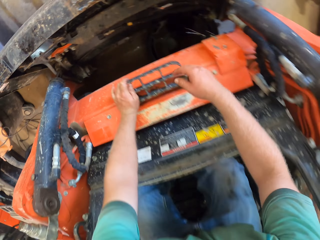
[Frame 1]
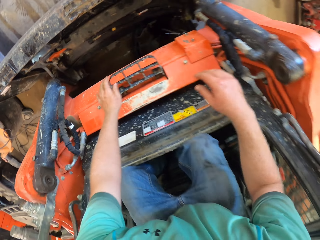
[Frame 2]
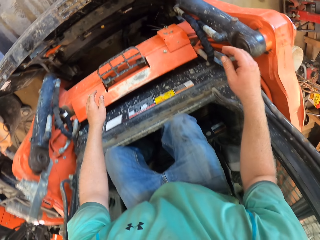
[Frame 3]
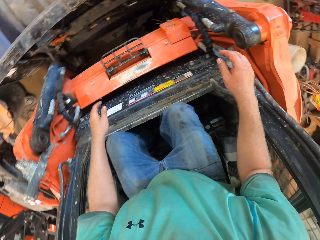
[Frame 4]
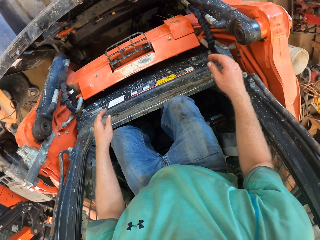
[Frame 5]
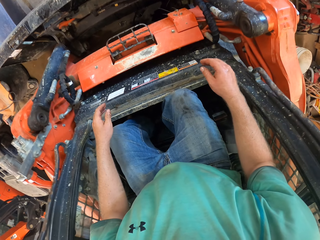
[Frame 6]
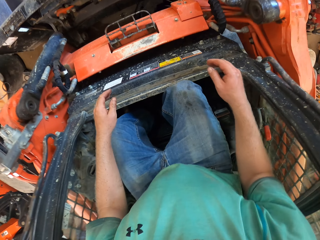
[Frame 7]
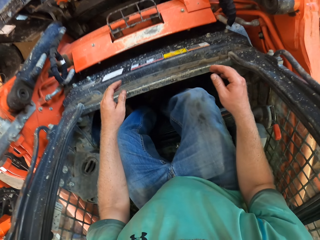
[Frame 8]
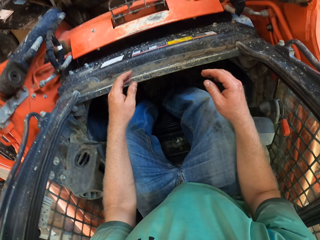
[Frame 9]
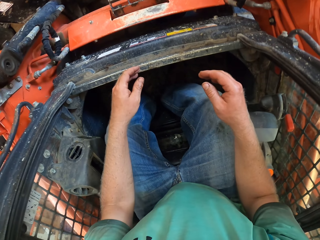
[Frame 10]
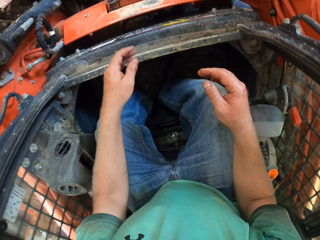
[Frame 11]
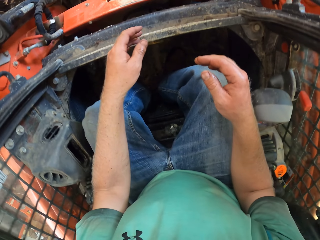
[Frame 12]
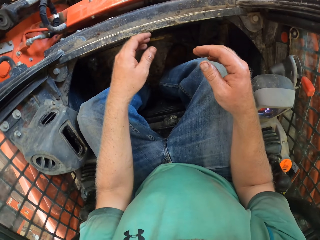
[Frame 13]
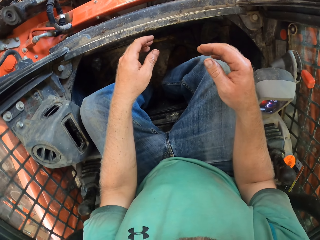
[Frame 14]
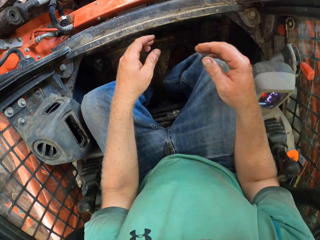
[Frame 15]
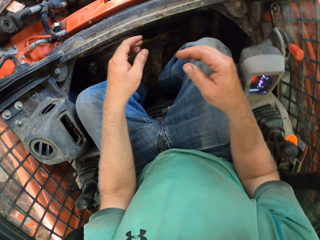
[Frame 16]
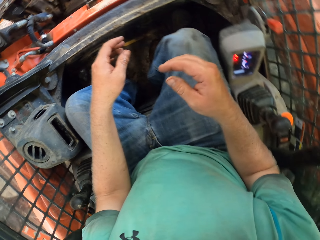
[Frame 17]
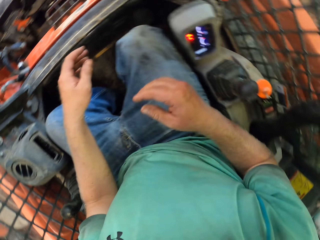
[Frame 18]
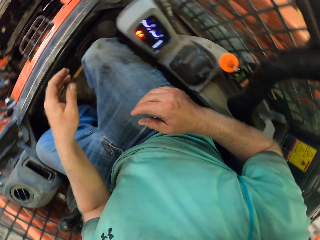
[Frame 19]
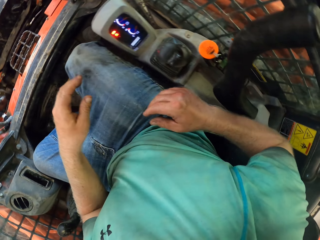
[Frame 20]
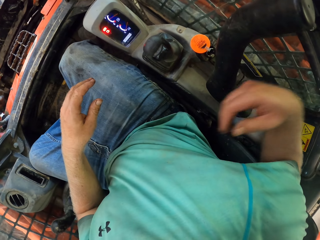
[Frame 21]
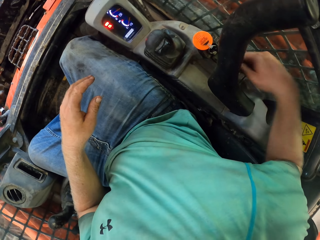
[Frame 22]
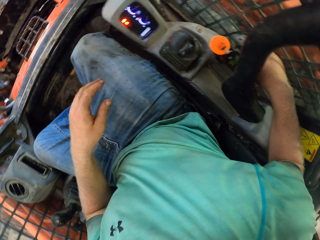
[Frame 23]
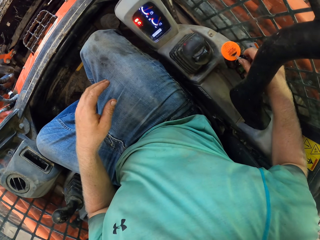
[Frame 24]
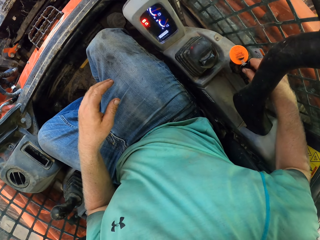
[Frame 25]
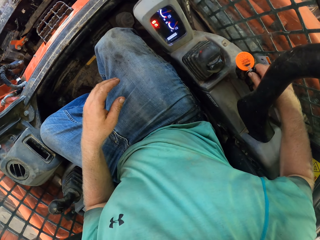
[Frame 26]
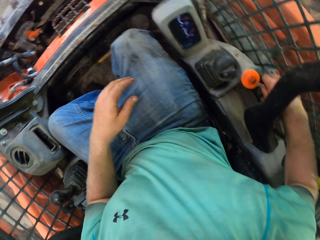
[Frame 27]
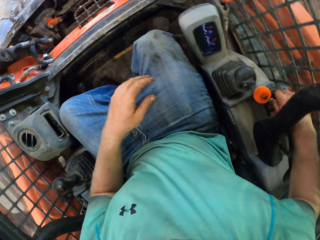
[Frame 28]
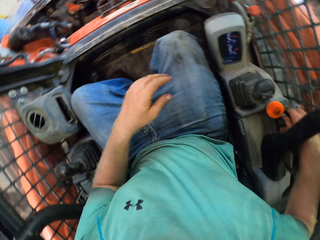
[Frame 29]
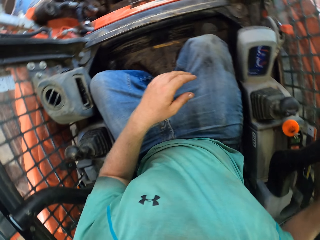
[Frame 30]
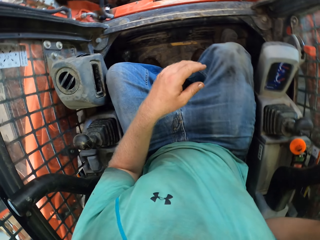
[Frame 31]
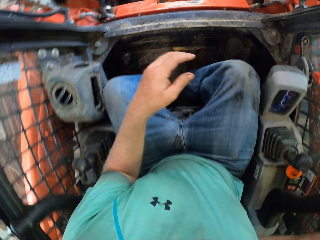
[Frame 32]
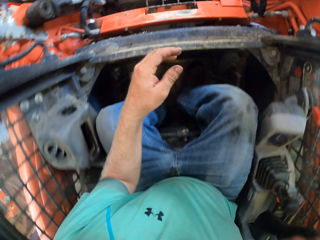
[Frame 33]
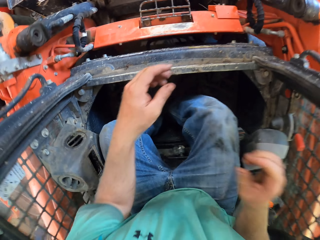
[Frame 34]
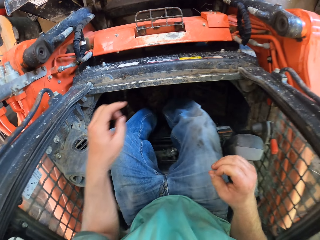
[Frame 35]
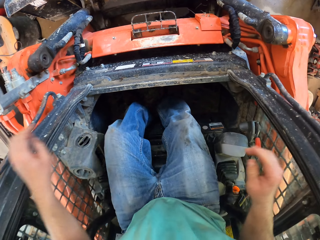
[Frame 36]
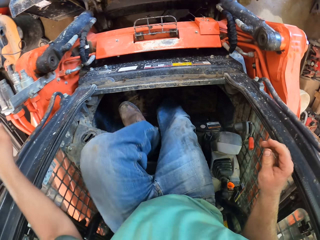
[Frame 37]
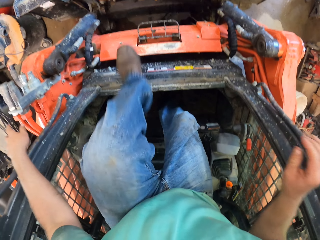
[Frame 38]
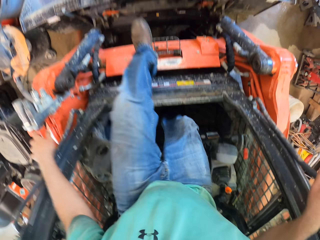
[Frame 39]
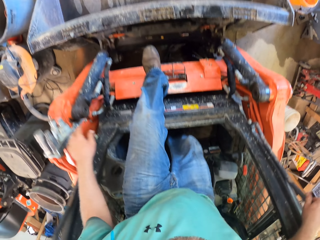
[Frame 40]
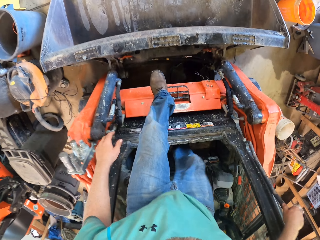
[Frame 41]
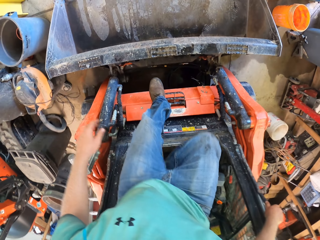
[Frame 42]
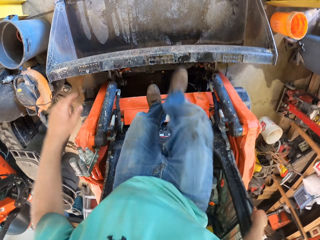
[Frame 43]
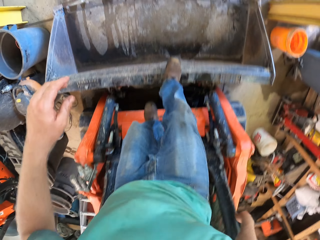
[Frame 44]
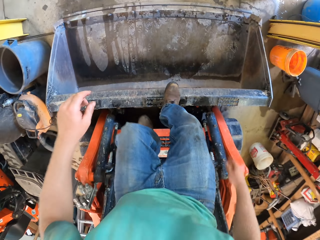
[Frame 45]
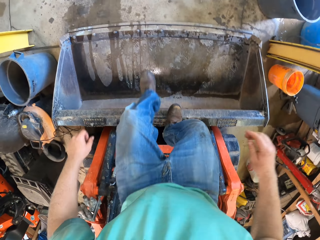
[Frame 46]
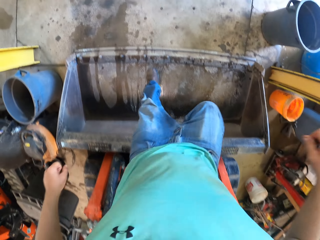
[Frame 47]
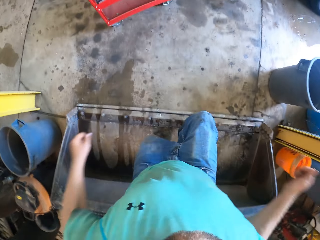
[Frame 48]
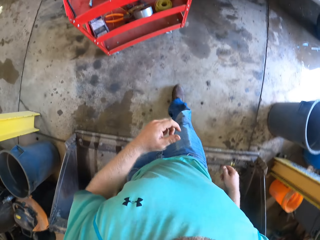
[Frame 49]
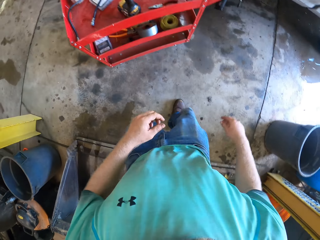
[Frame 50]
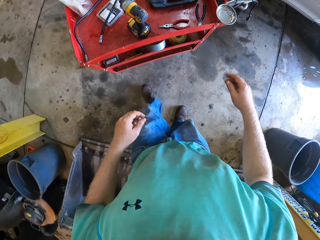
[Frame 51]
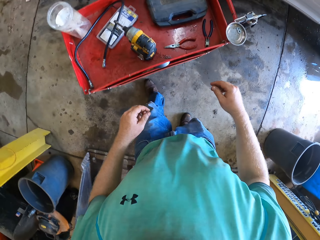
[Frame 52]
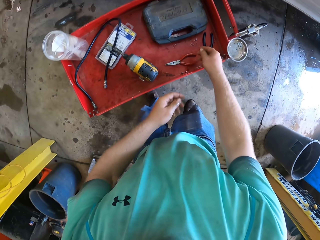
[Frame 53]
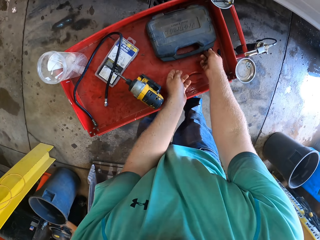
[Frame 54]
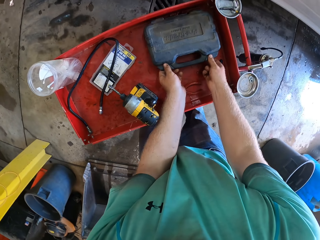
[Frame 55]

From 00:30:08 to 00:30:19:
The camera wearer turns the key in the tractor with his right hand. He operates the shovel machine. He climbs down from the tractor with both hands and both legs. He walks out of the shovel machine.

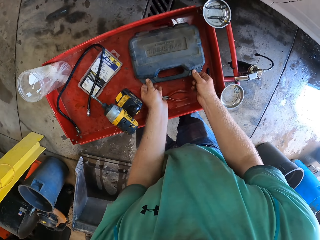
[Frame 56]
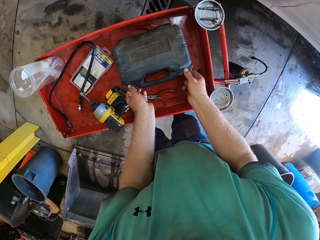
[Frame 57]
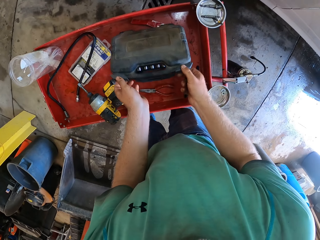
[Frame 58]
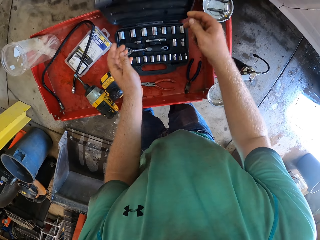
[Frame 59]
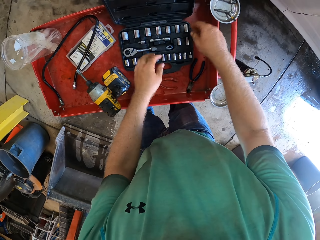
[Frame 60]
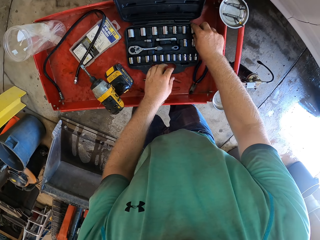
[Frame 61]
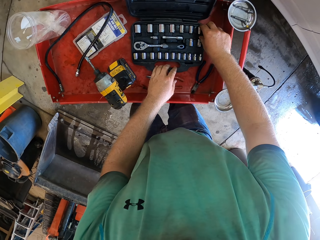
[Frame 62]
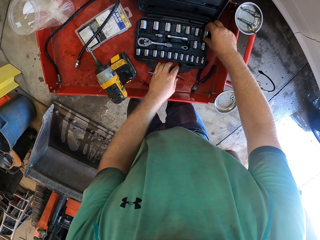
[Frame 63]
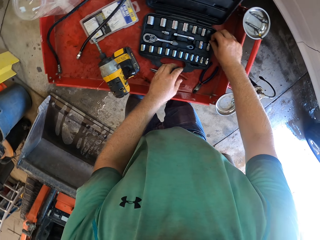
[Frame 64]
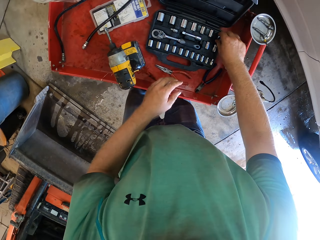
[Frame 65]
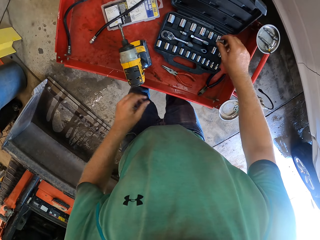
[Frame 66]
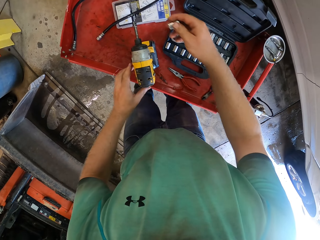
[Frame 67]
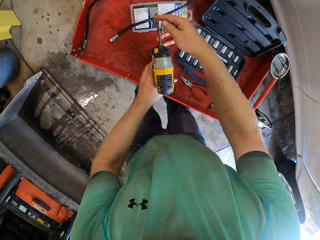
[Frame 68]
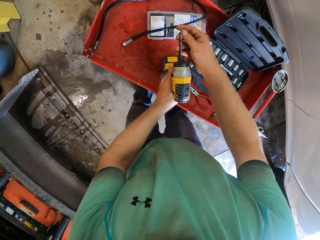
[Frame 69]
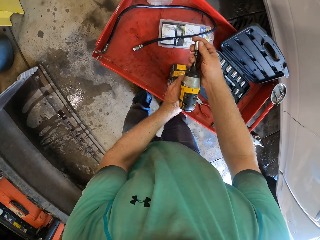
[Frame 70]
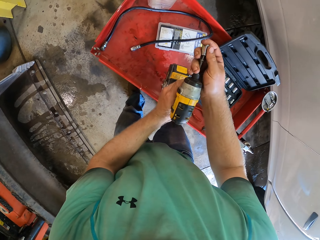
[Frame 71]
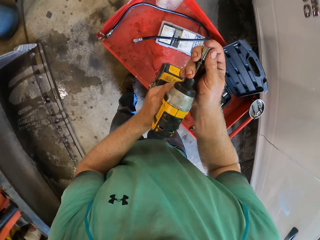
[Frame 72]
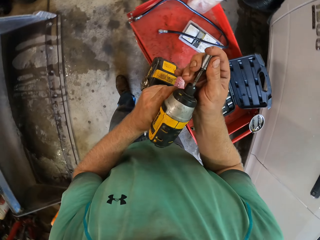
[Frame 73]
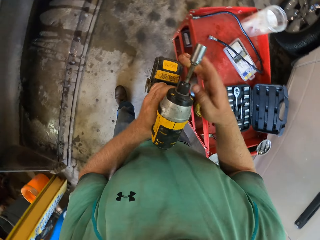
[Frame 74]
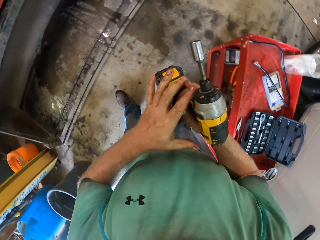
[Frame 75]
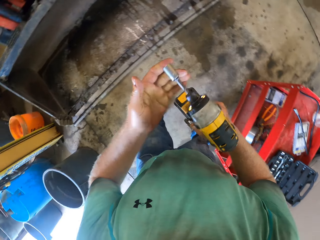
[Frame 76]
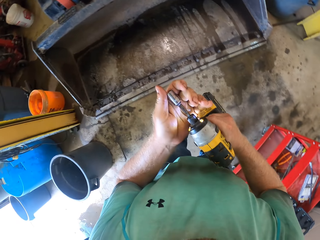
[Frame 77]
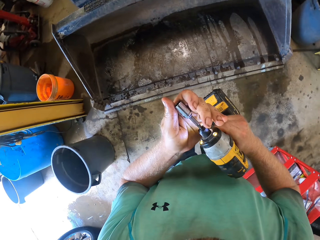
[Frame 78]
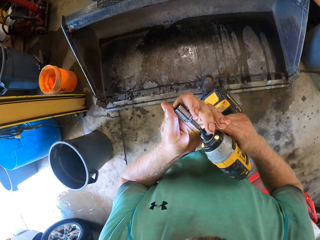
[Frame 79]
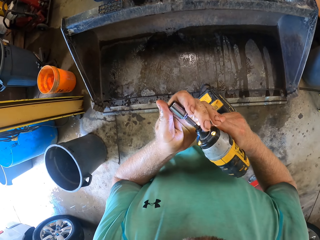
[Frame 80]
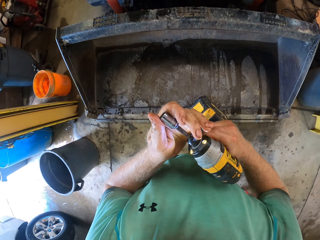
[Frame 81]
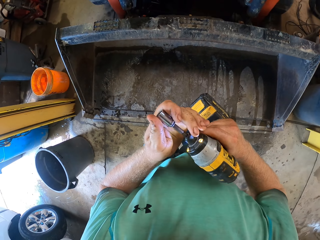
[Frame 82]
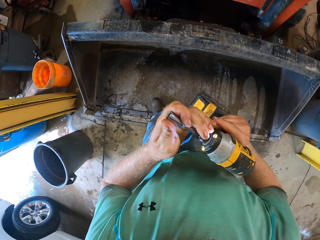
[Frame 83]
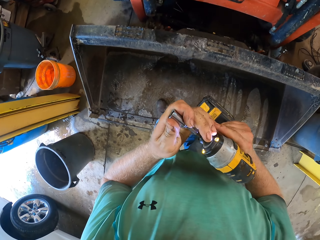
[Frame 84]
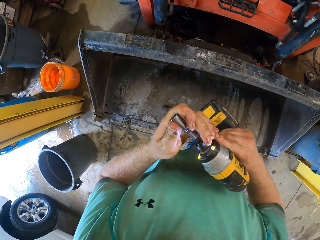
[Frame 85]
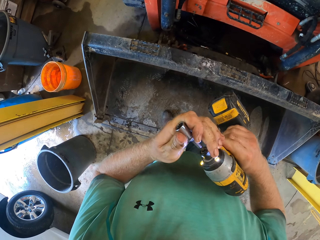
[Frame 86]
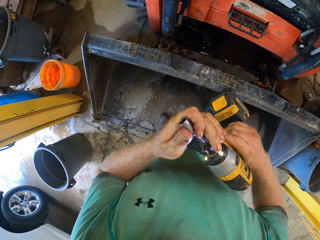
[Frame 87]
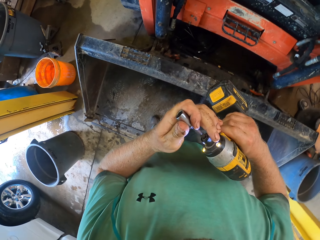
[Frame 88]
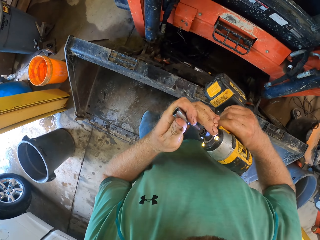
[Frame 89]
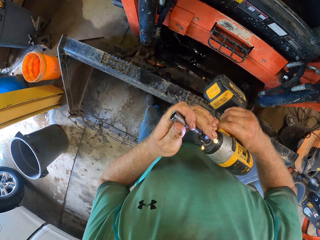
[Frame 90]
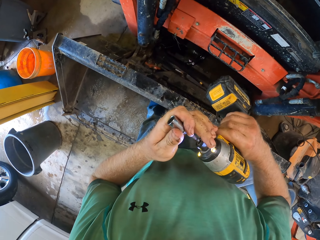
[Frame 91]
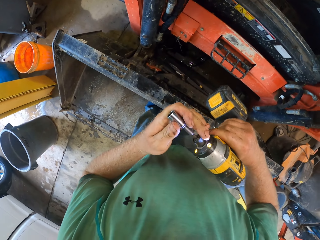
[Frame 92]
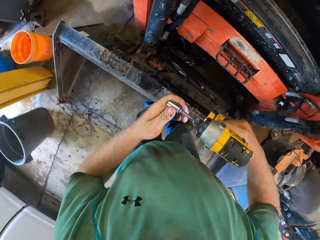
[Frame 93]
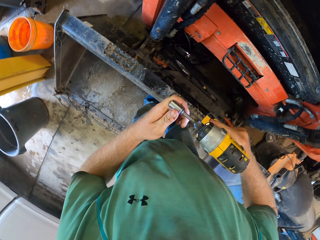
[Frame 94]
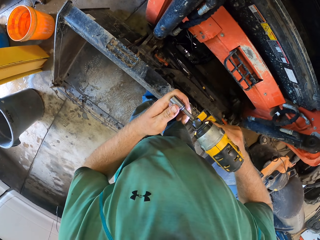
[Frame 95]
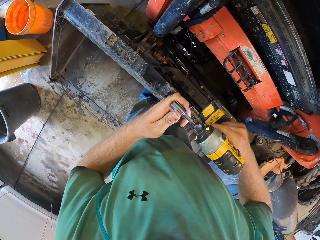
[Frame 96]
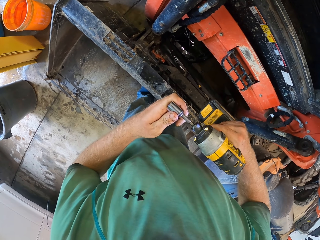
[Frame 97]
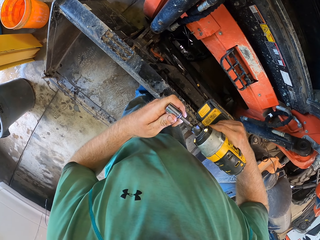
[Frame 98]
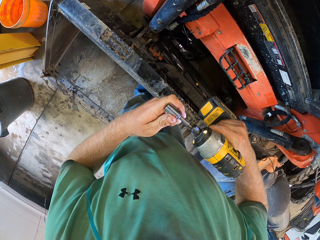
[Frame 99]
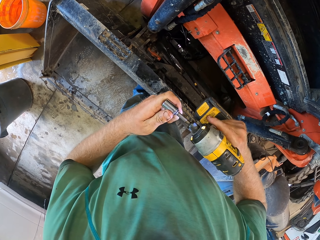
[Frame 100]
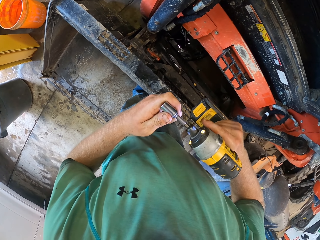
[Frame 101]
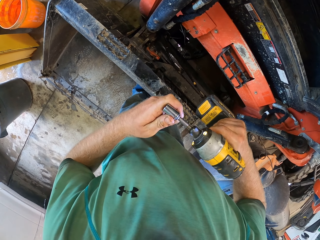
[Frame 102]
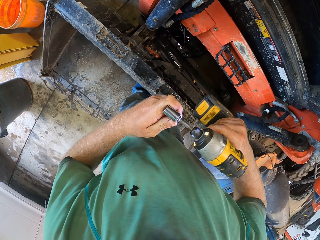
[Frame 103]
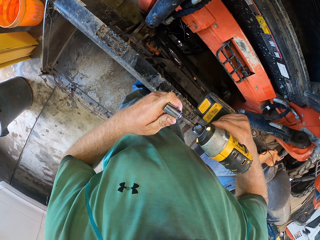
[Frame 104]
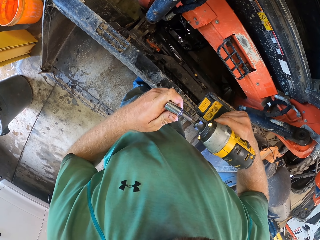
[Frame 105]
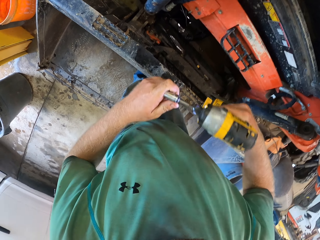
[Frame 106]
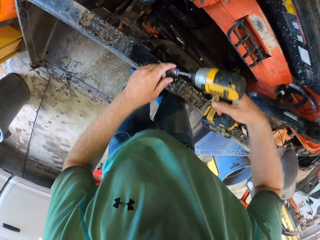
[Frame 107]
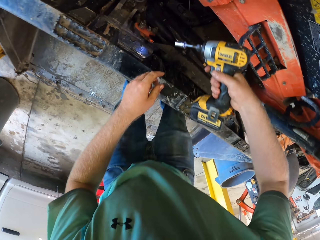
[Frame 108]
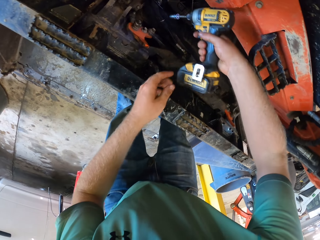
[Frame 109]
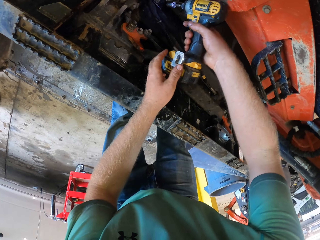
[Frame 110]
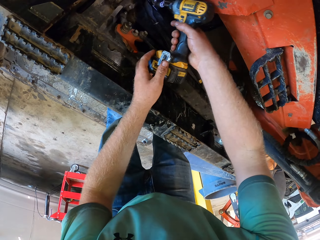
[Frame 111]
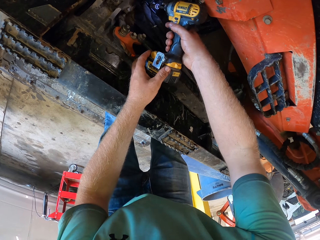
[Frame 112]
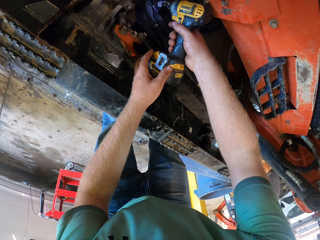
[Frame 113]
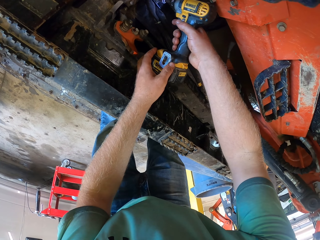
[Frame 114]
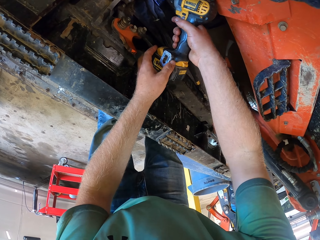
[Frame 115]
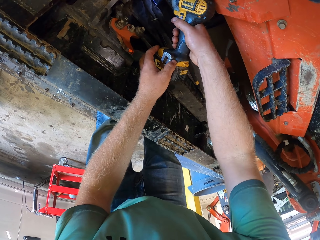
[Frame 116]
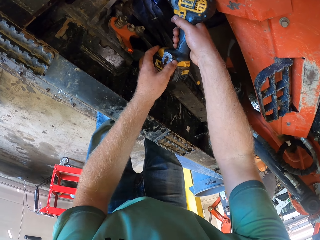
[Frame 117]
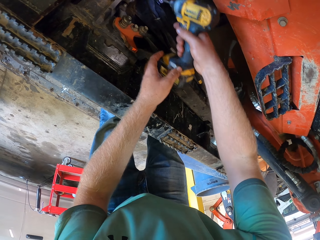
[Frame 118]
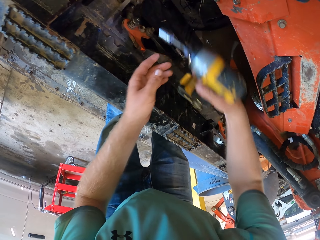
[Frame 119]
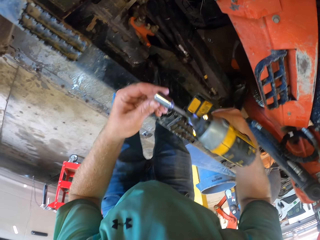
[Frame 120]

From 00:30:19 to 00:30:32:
The camera wearer opens the driver set box with both hands. He picks up a driver bit from the driver bit set box with his right hand. He attaches the driver bit to the drill driver with his right hand. He picks up the drill driver from the table with his left hand. He passes the drill driver from his left hand to his right hand. He tightens the driver bit on the drill driver with his left hand. He screws a screw in the tractor with the drill driver in both hands.
